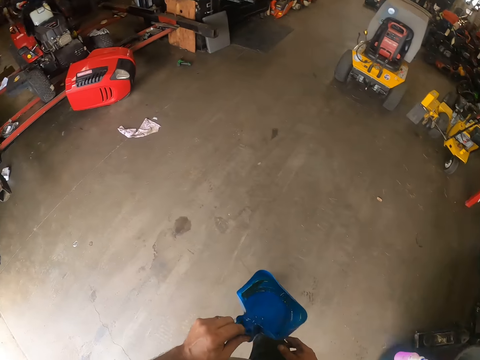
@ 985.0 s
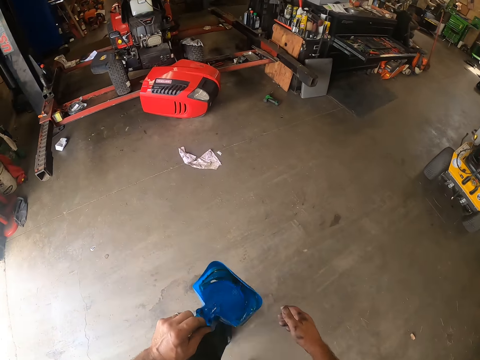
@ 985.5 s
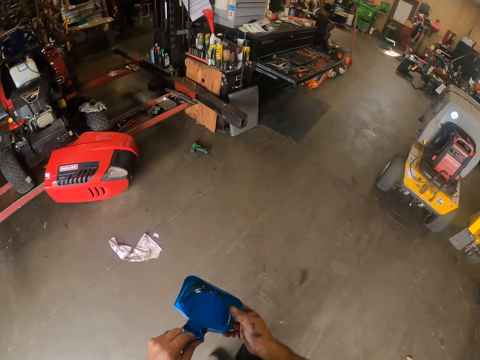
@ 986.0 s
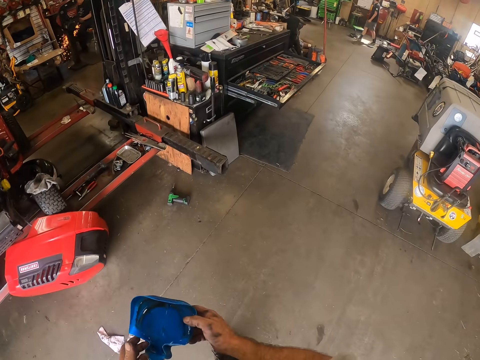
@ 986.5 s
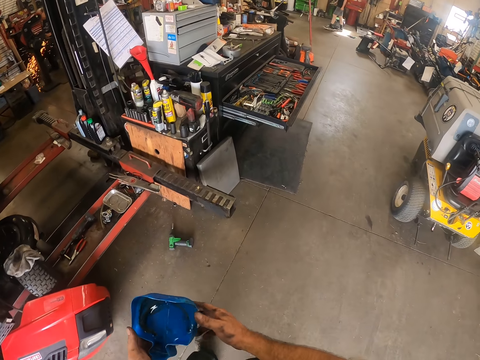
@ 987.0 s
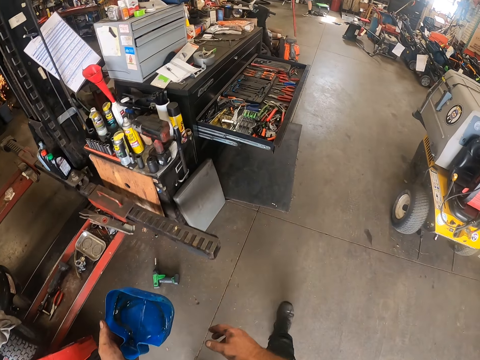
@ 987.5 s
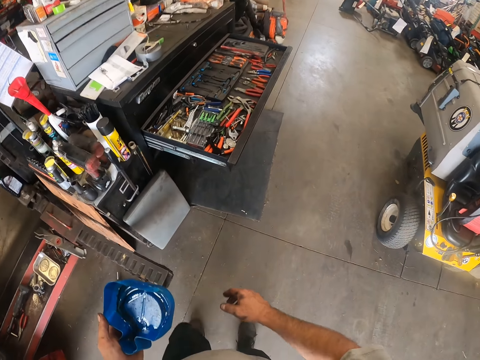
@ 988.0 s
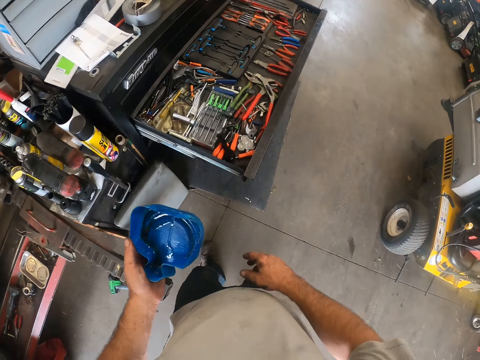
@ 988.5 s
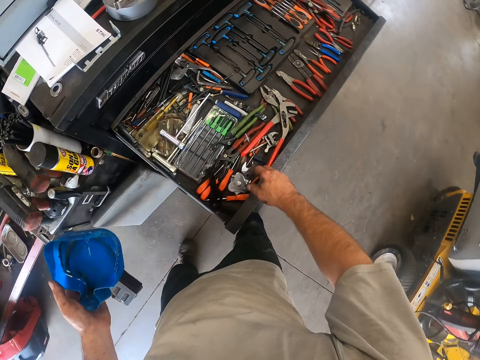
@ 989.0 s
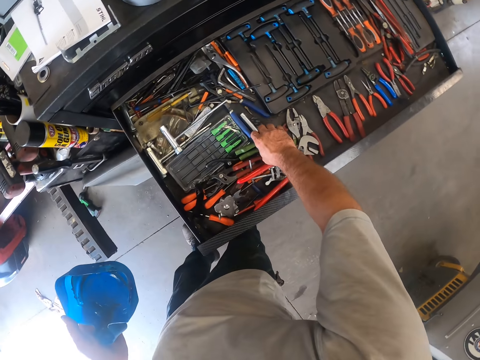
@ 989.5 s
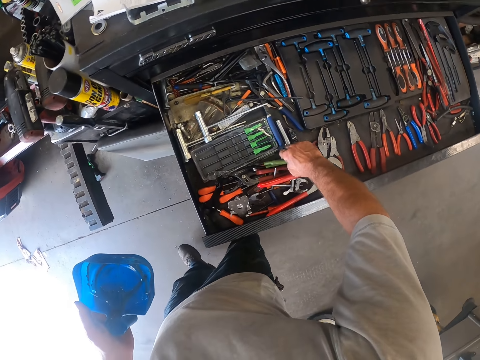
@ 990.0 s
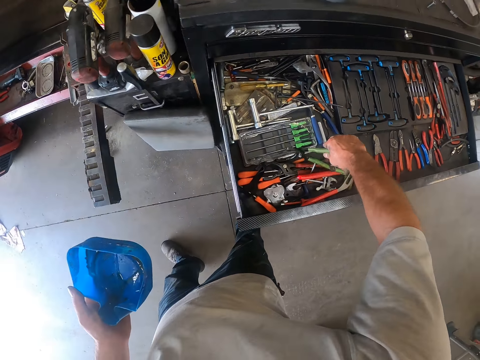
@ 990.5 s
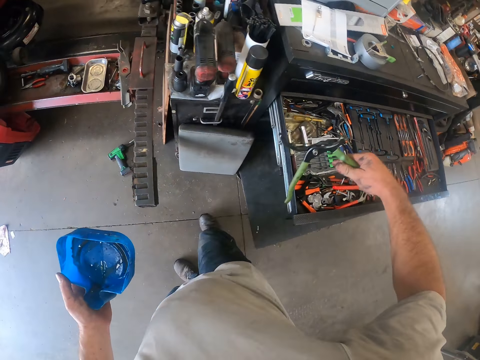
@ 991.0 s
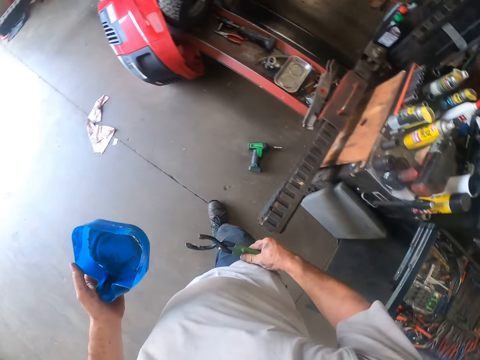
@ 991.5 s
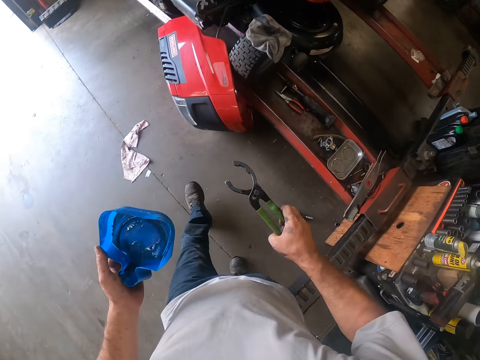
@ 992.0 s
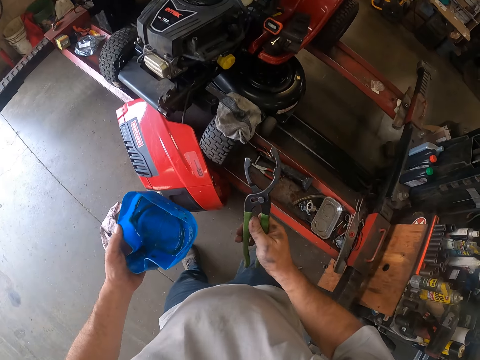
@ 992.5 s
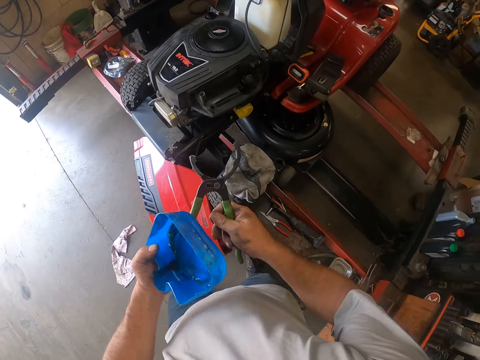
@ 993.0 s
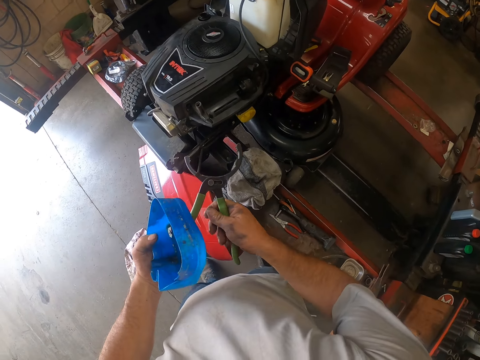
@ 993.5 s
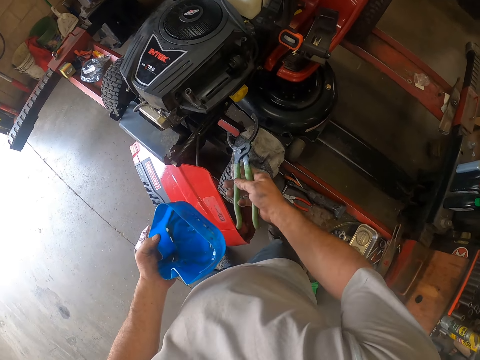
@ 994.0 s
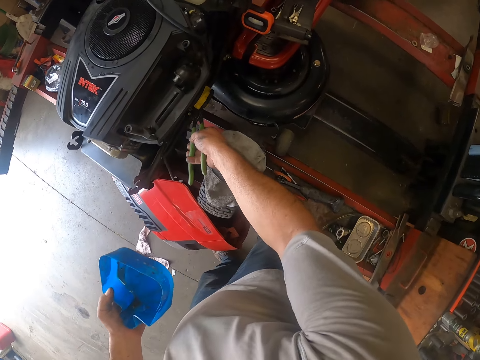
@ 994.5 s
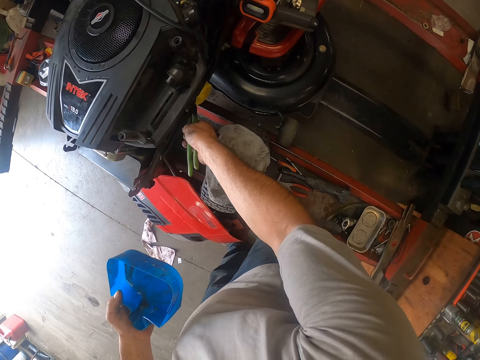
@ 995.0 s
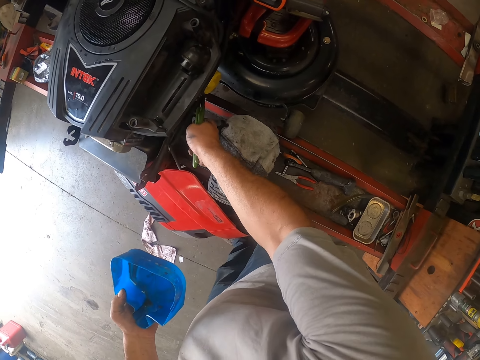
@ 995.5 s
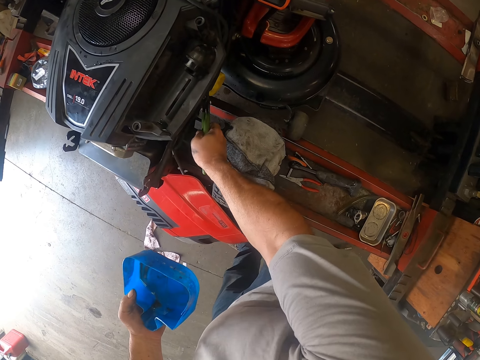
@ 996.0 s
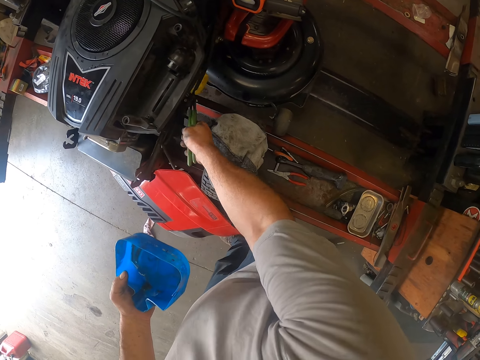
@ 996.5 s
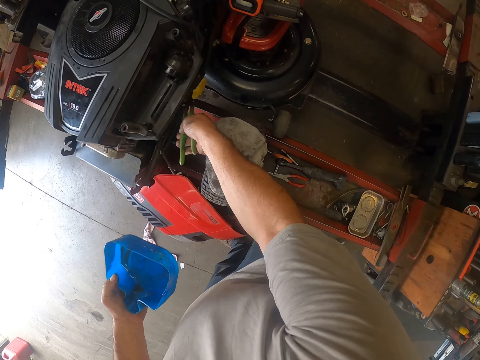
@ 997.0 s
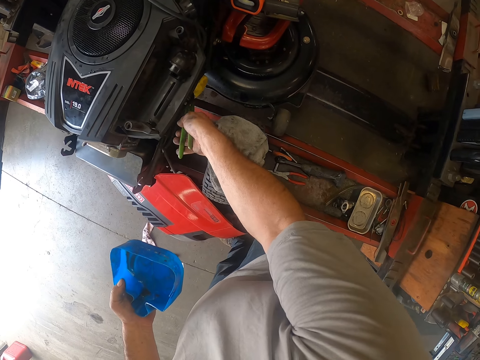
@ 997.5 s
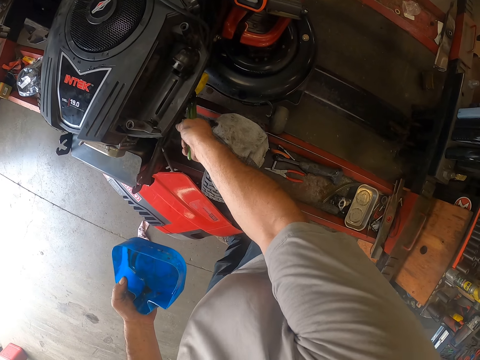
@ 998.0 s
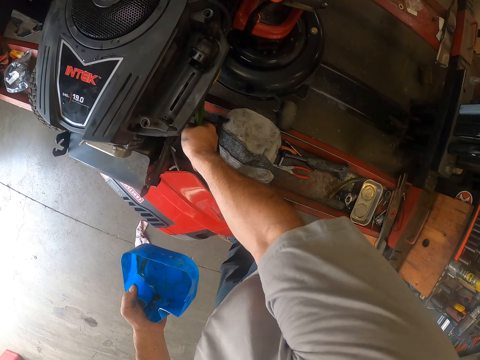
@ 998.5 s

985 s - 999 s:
The camera wearer walks towards a table in the room. He picks up a wrench from the table with his right hand. He walks towards the lawn mower. He adjusts the wrench with his hands. He uses the wrench on the lawn mower. He tightens the lawn mower gas oil cap.

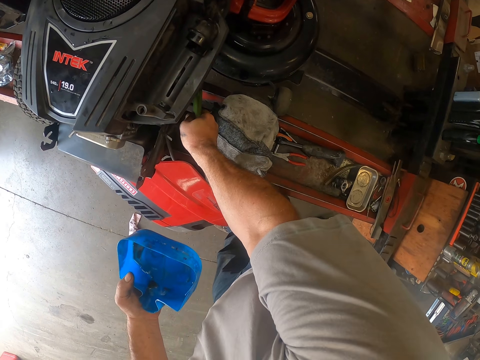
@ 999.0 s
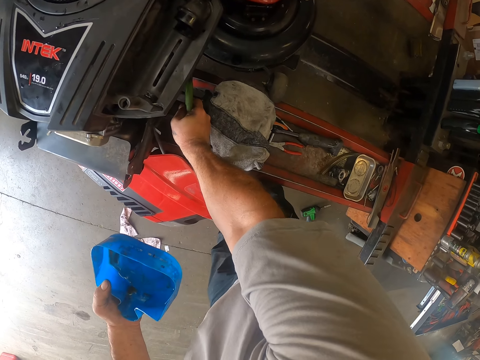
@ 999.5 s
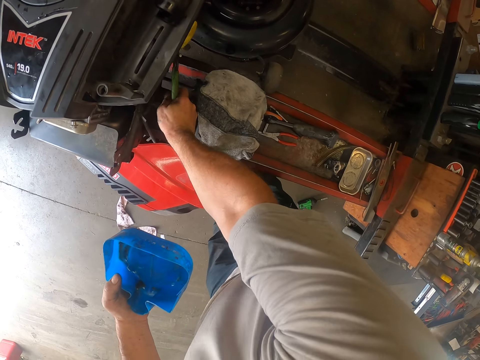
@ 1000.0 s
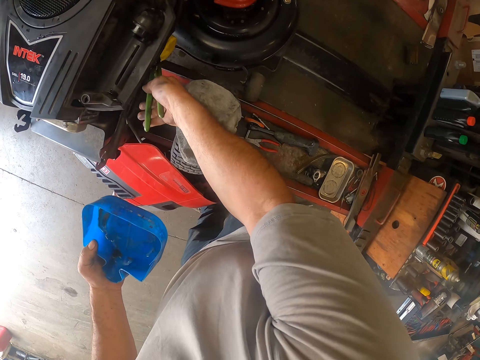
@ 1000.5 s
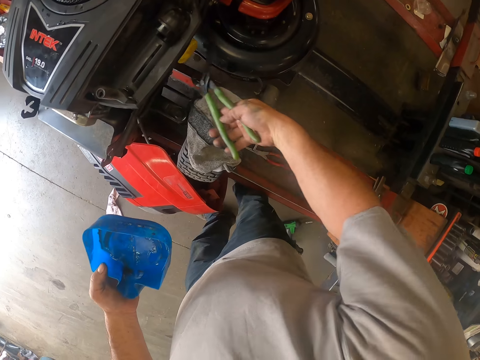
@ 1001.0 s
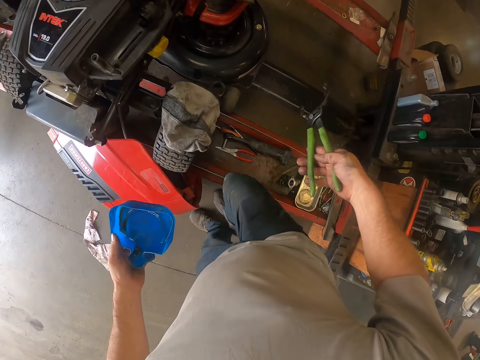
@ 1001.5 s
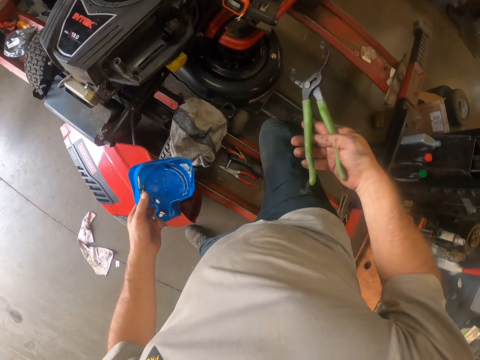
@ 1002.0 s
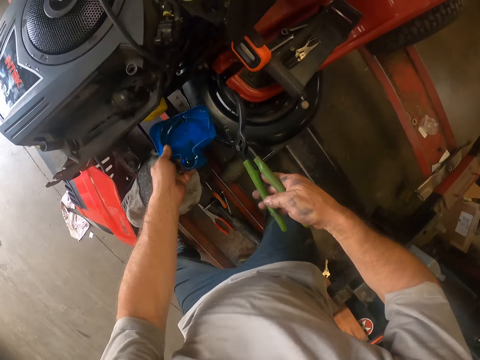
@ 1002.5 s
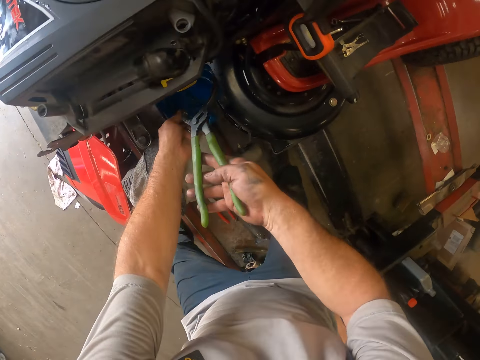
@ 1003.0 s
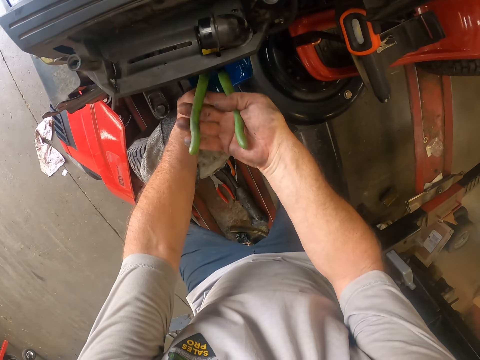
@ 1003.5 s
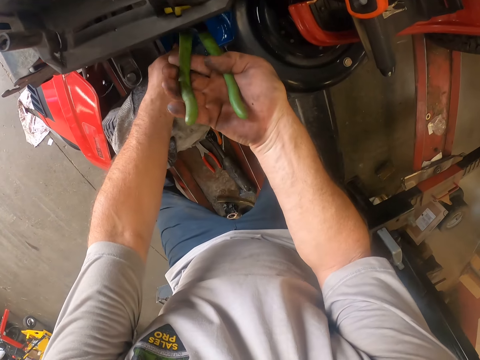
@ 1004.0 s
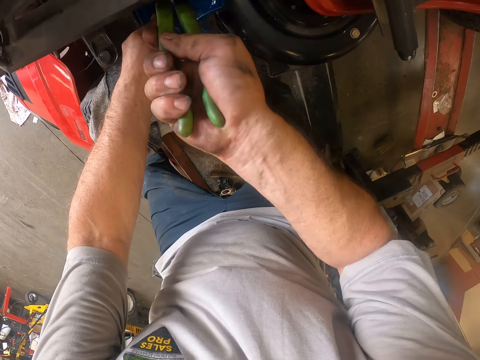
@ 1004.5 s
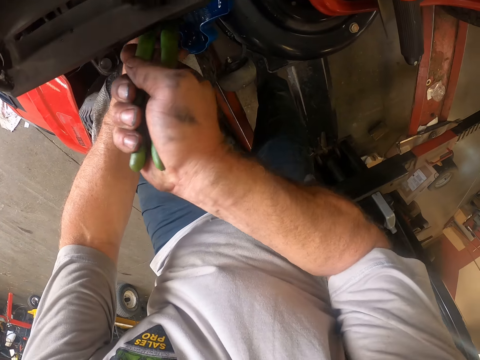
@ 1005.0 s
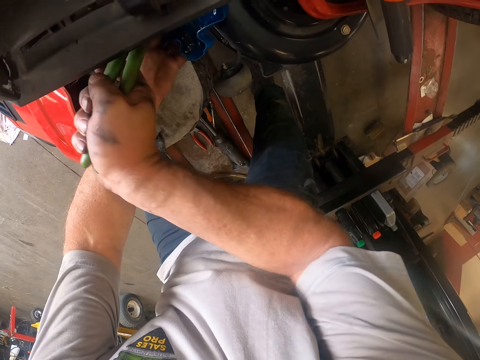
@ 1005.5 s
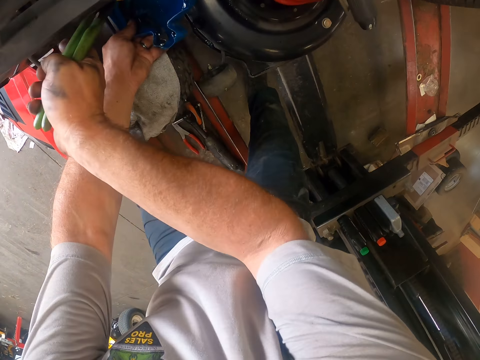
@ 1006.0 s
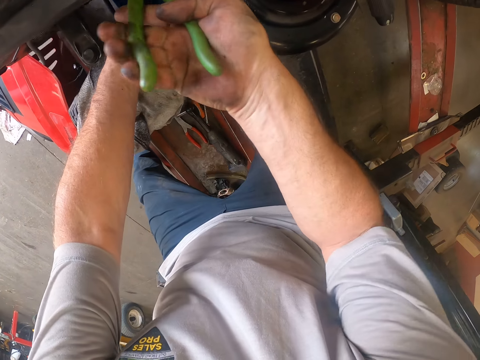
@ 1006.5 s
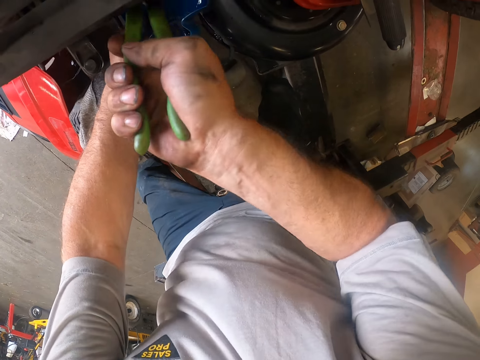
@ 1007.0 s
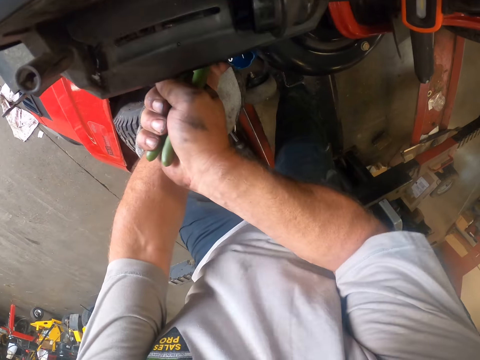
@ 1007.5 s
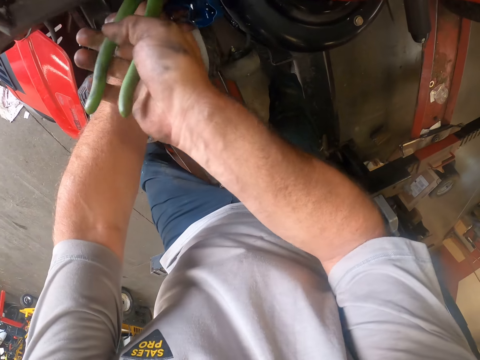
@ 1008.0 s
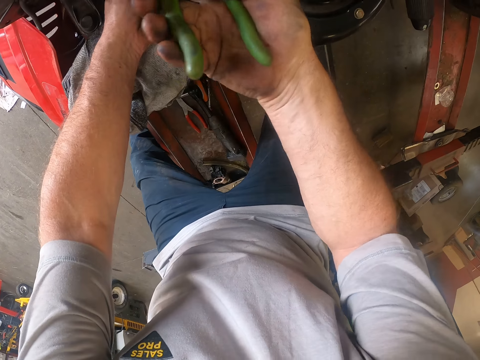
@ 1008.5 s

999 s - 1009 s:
The camera wearer moves around the lawn mower. He places the container in his left hand under the lawn mower. He uses the wrench on the lawn mower.

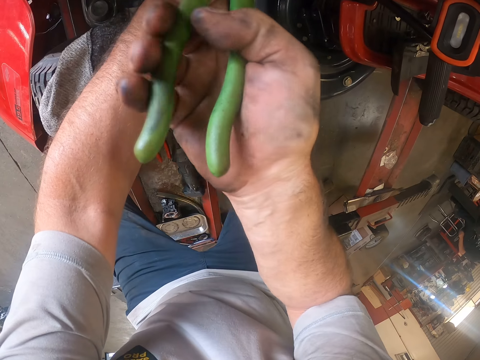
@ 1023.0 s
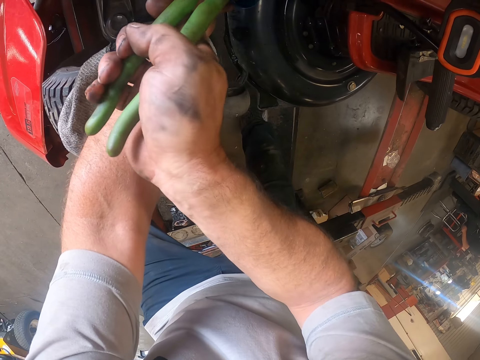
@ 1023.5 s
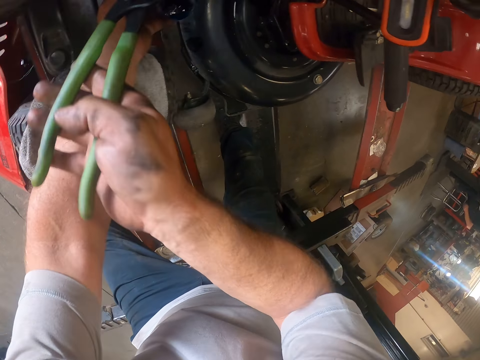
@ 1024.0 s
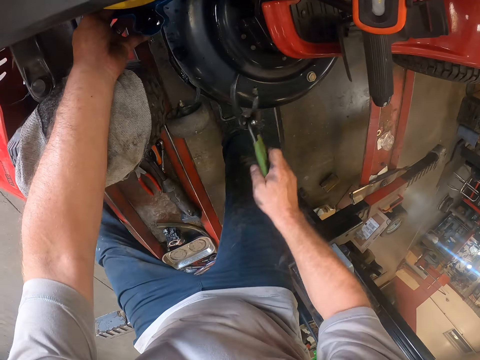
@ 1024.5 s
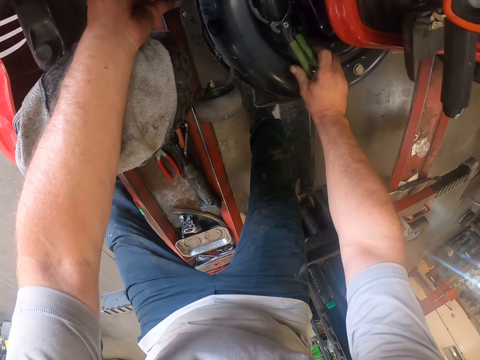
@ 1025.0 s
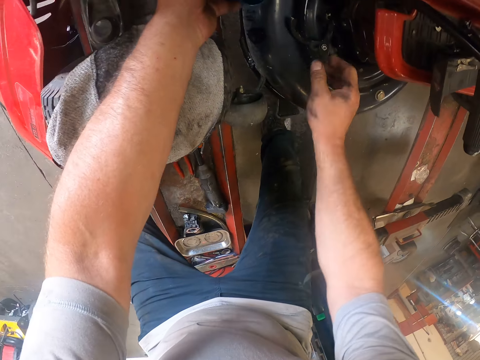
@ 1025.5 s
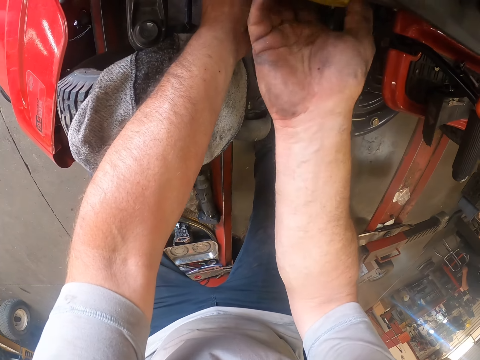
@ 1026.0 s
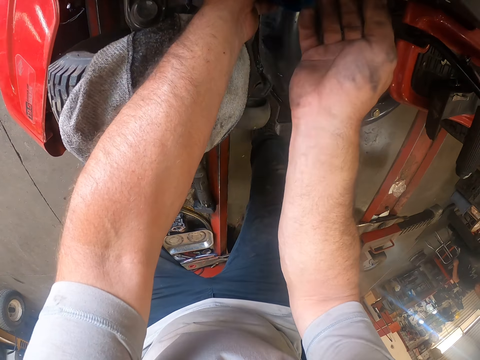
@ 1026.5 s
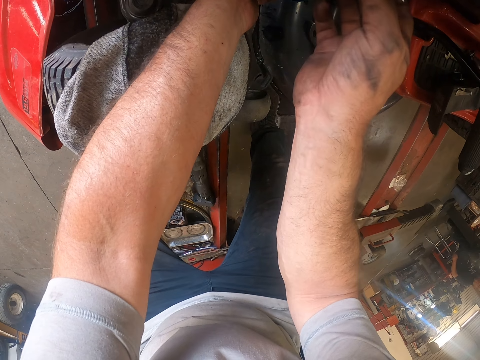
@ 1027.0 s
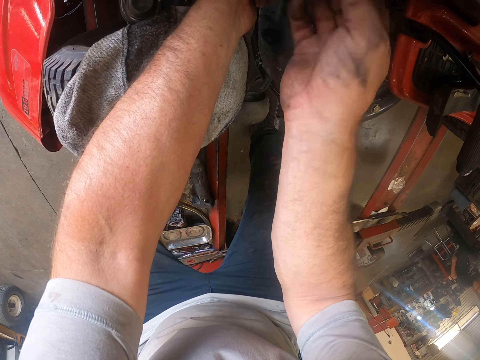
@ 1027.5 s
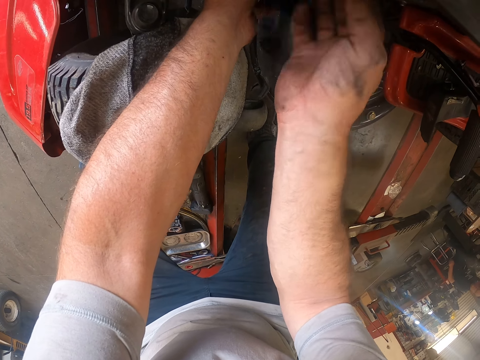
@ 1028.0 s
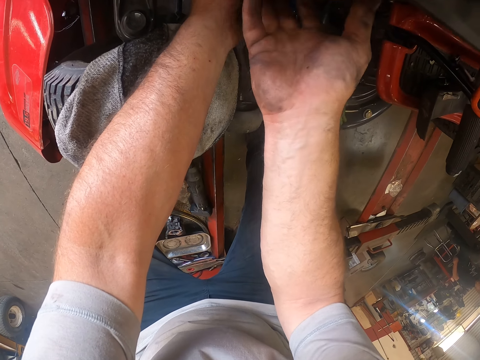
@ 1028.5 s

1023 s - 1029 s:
The camera wearer drops the wrench on the lawn mower with his right hand. He removes an oil tank from the lawn mower with his right hand.
